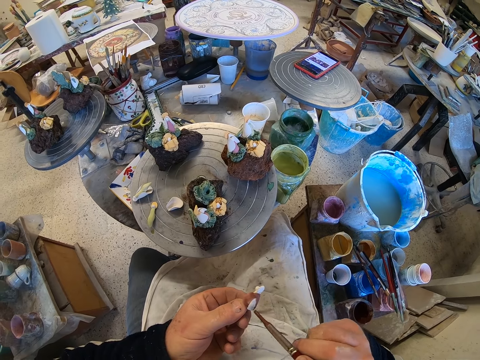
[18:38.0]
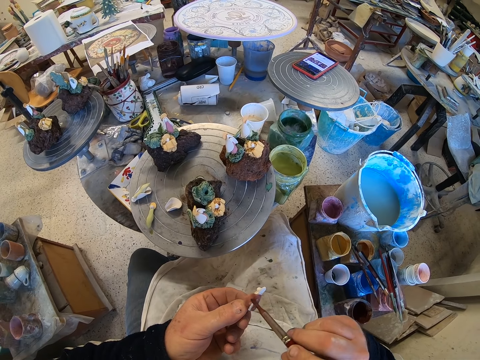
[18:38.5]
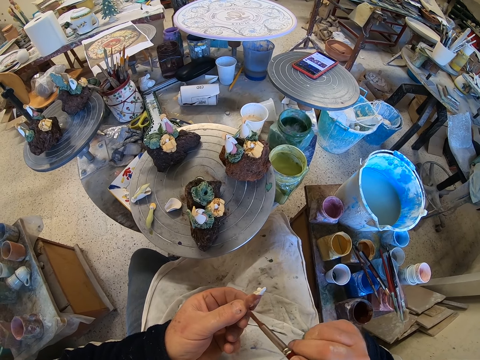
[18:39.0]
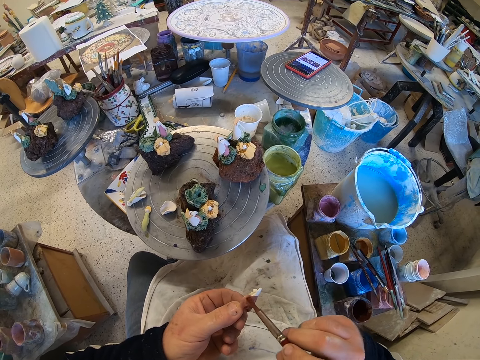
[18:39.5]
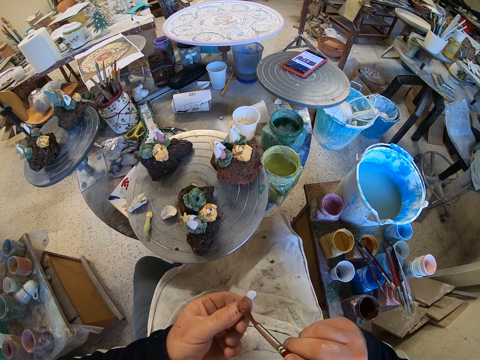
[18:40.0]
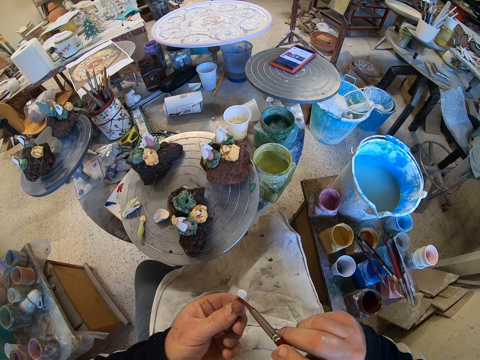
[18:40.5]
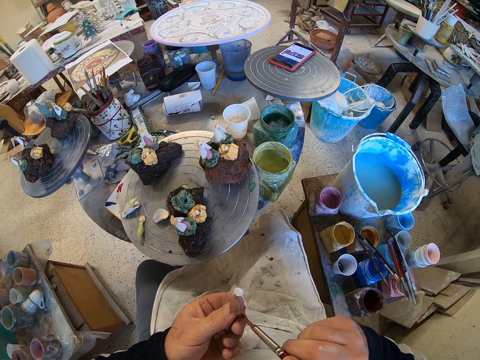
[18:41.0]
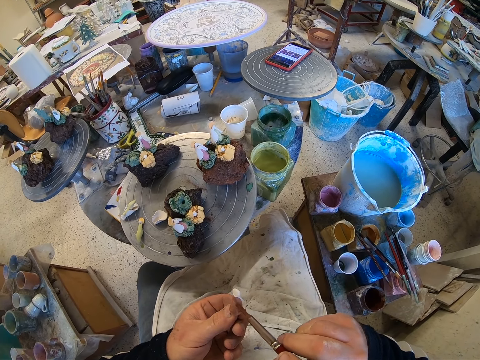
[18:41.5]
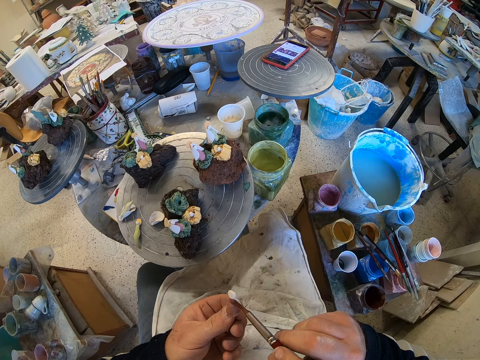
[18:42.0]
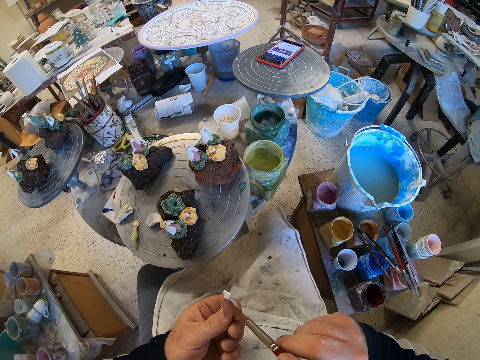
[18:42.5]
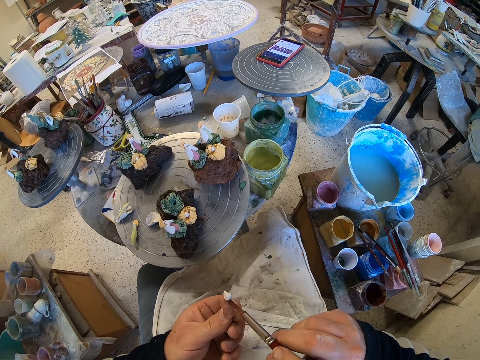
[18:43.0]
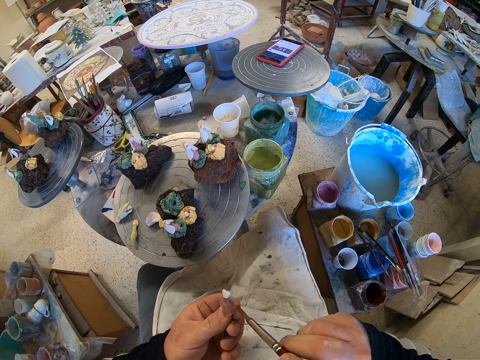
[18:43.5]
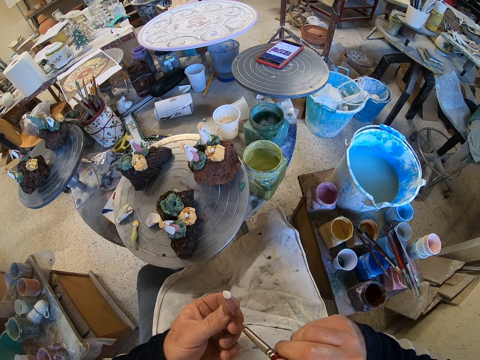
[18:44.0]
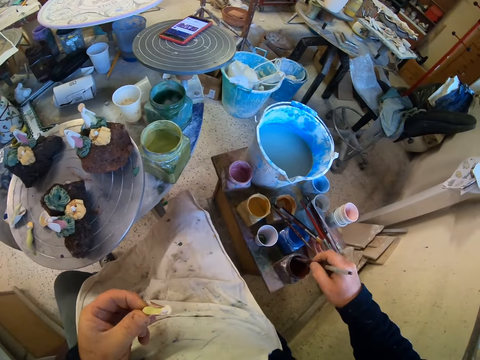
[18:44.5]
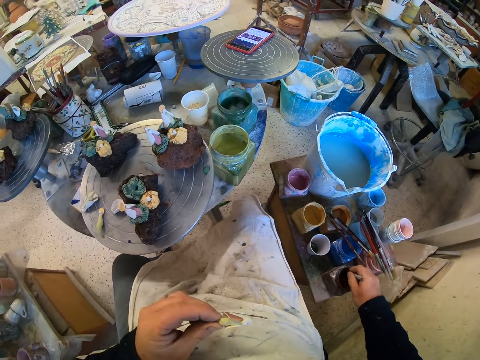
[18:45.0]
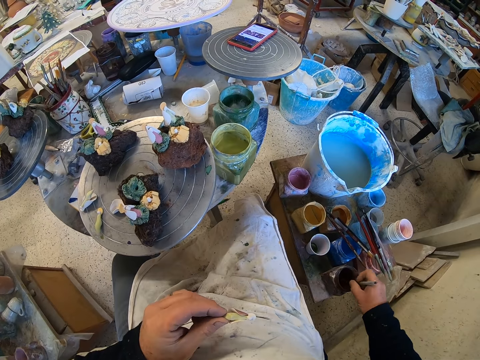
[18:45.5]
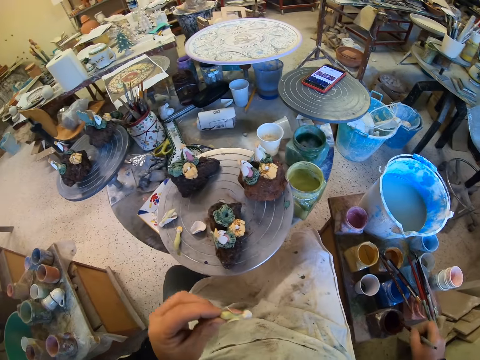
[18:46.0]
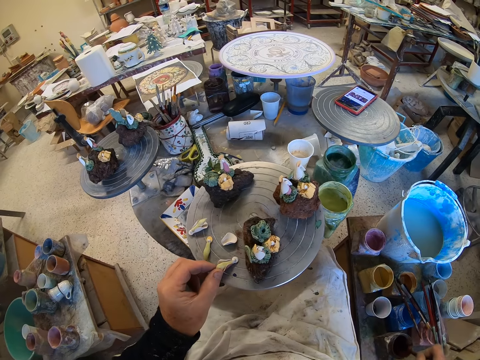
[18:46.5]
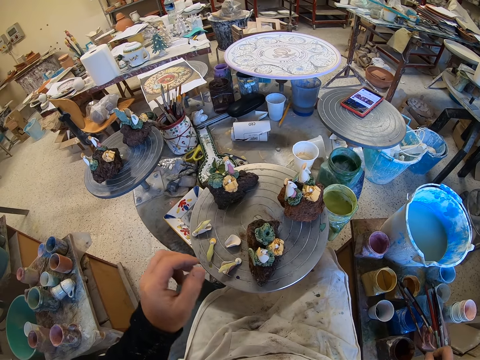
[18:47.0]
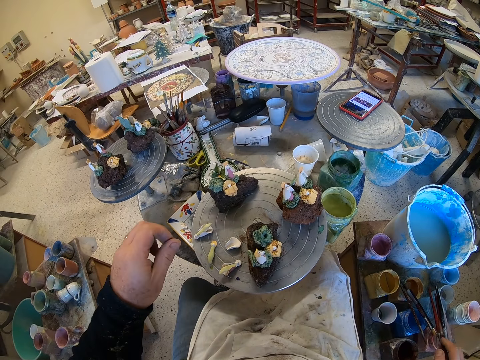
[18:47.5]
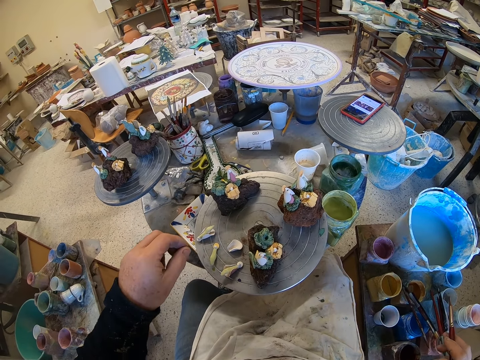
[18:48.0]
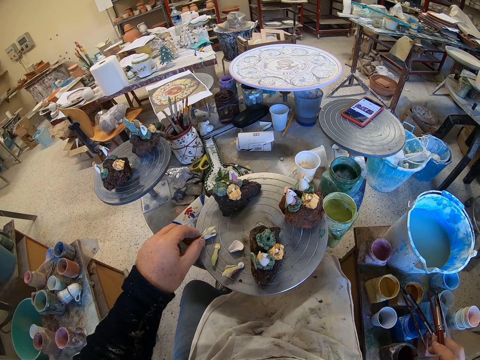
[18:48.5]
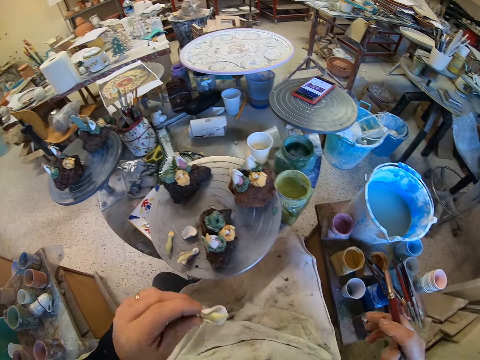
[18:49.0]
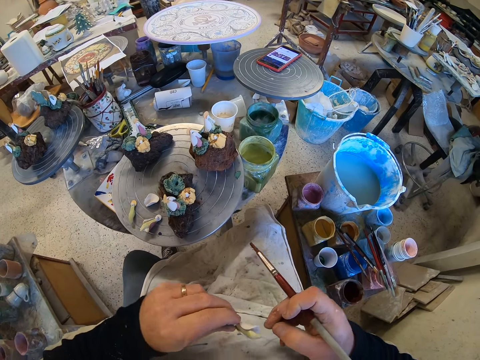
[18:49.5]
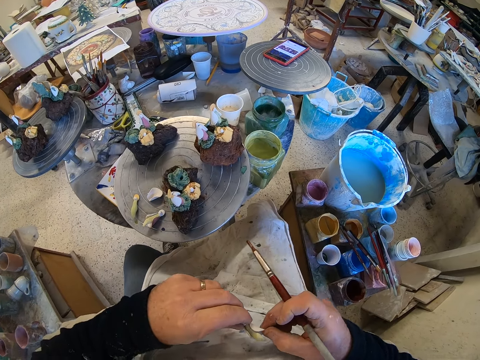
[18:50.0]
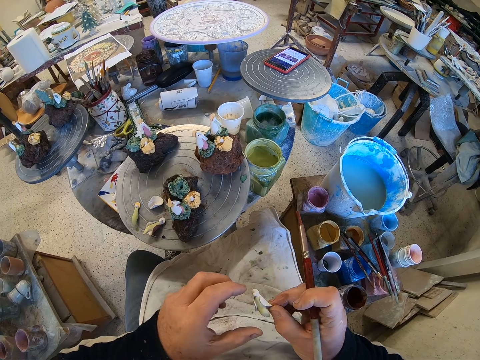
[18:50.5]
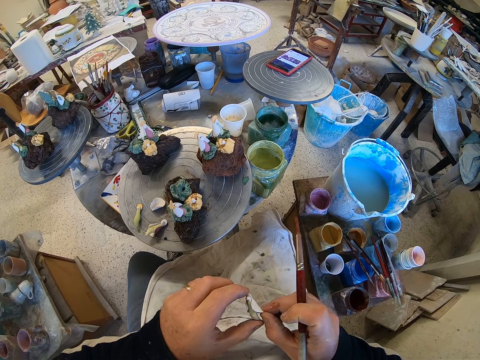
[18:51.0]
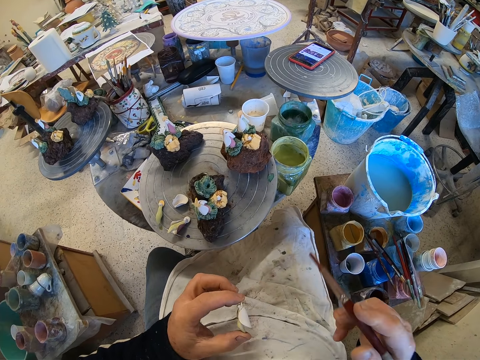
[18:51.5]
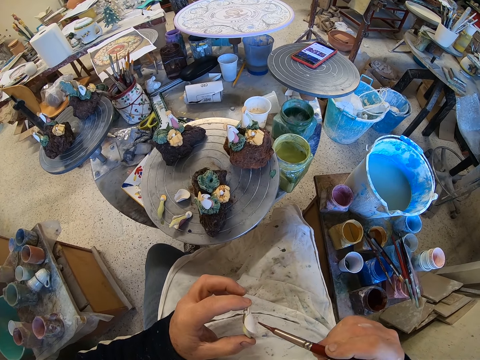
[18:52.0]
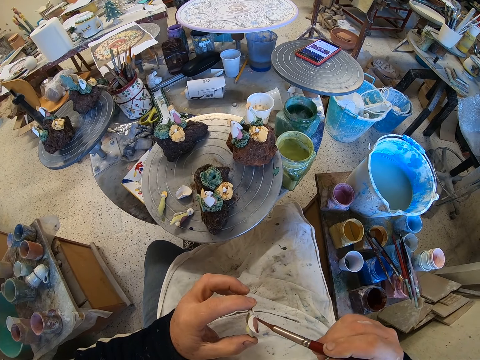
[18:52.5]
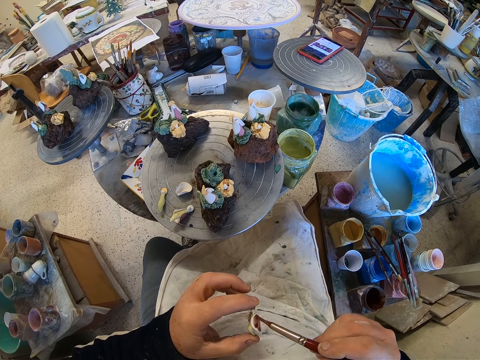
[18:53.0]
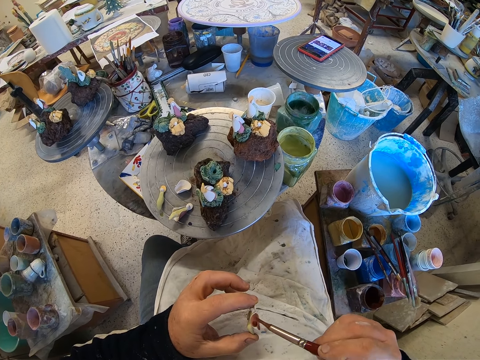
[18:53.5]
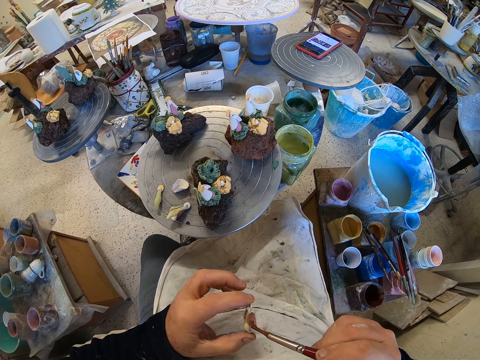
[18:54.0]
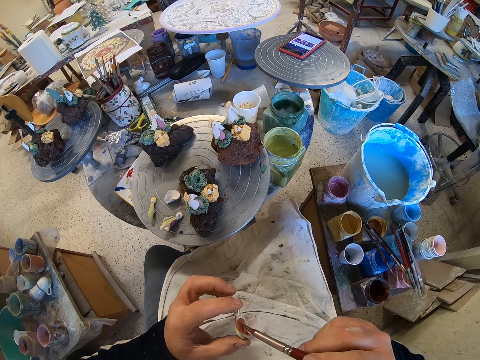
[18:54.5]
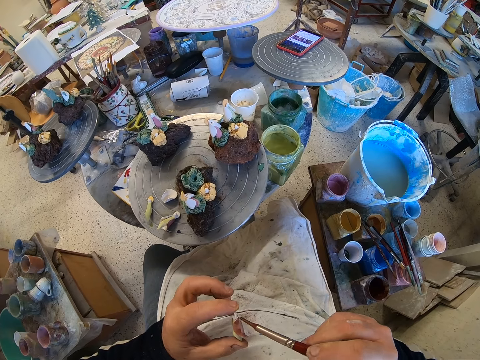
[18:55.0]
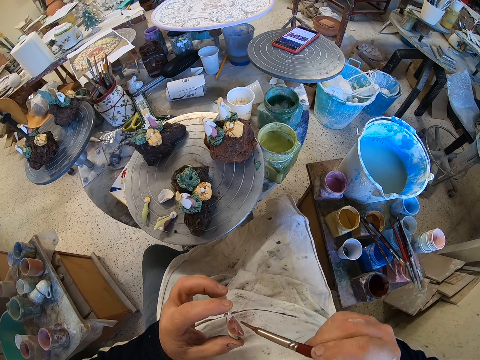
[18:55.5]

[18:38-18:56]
The camera wearer paints. He scoops paint from a paint can. He puts down a craft model on a stool. He looks around a garage. He picks up the craft model from the stool. He adjusts the craft model on his hands. He paints the craft model with a paint brush.

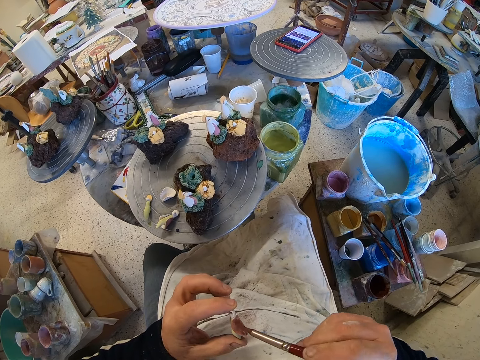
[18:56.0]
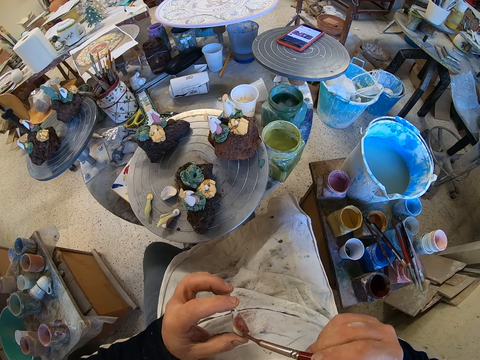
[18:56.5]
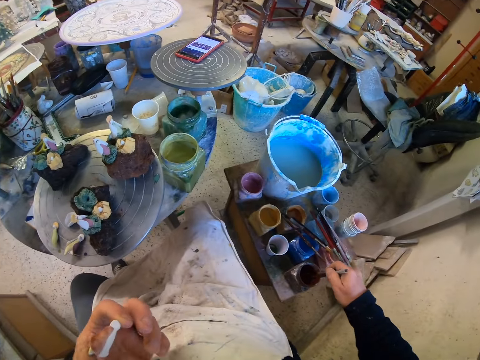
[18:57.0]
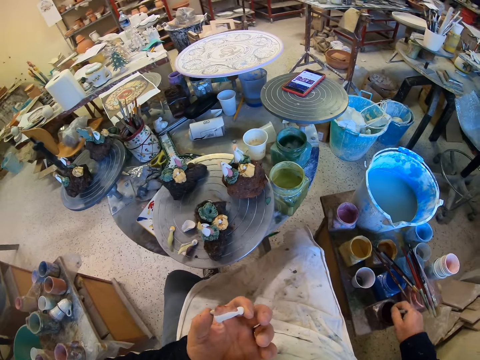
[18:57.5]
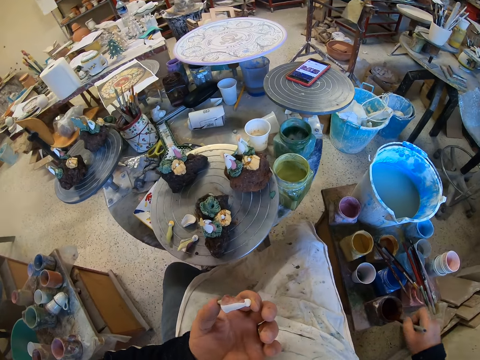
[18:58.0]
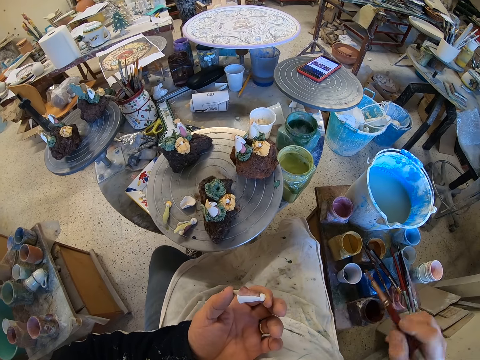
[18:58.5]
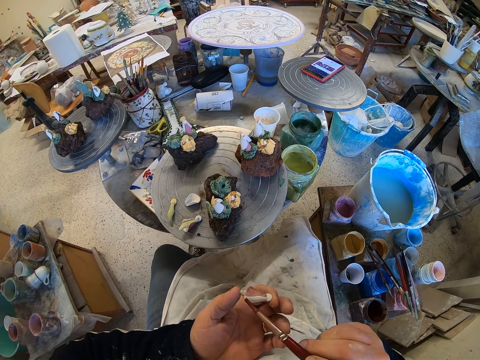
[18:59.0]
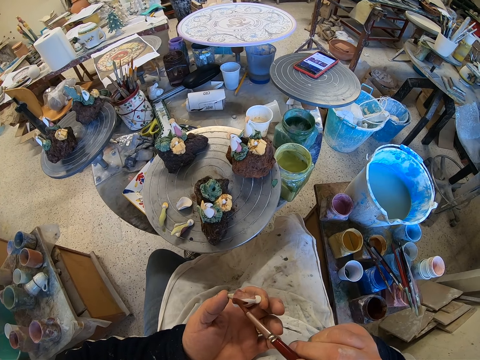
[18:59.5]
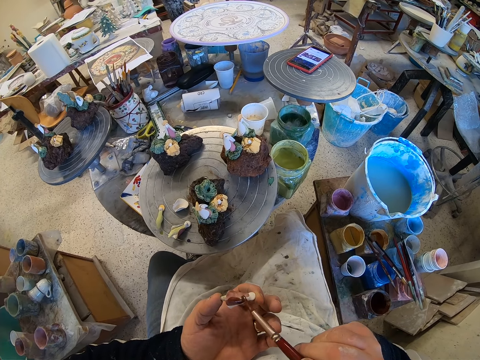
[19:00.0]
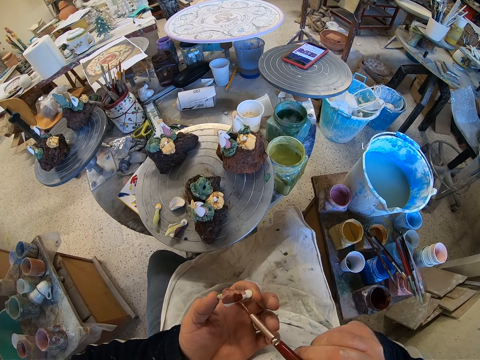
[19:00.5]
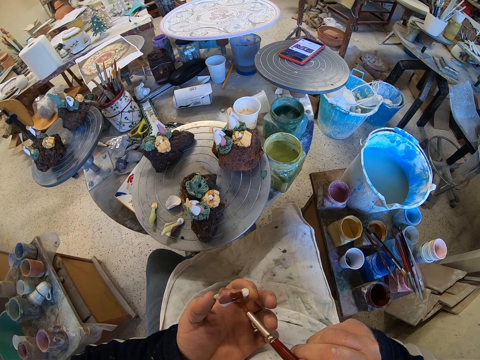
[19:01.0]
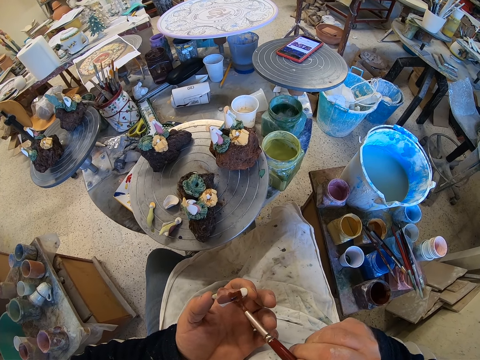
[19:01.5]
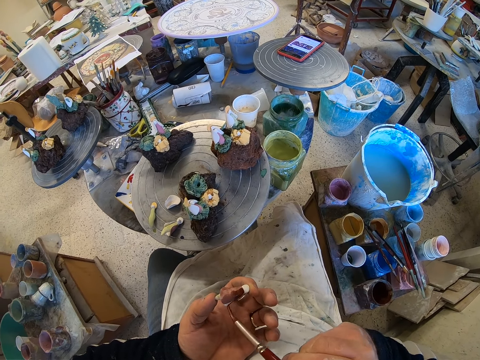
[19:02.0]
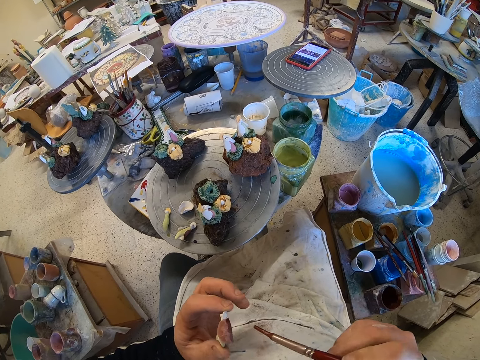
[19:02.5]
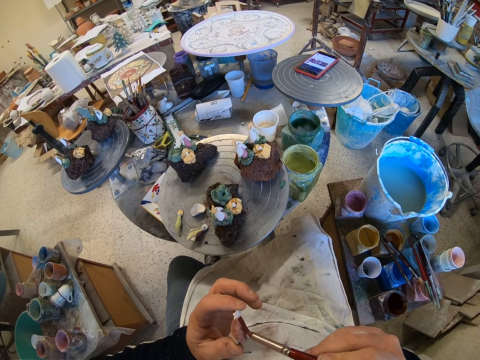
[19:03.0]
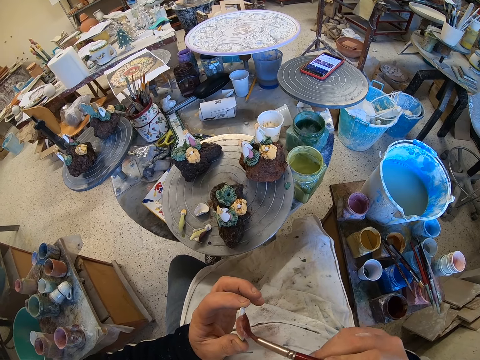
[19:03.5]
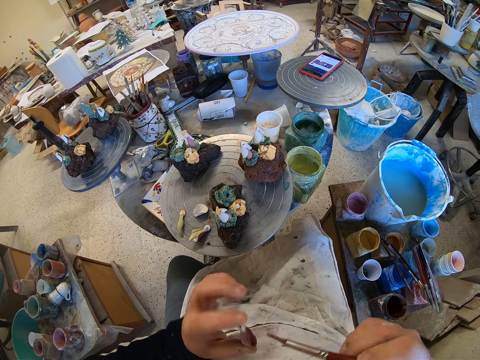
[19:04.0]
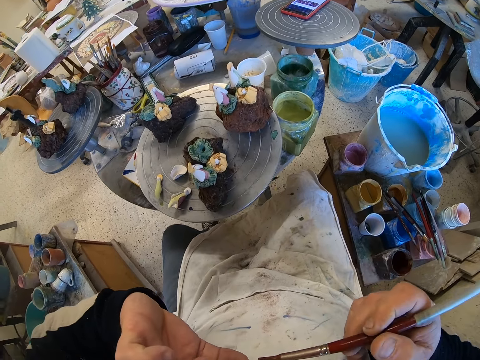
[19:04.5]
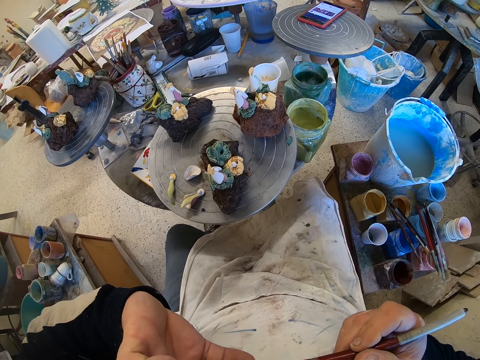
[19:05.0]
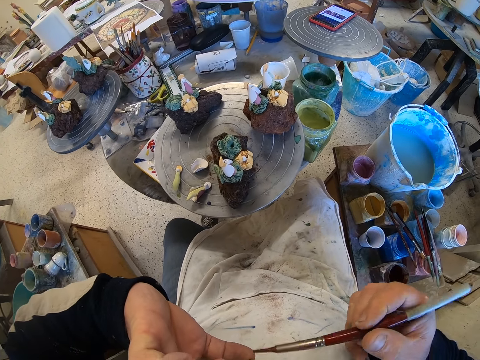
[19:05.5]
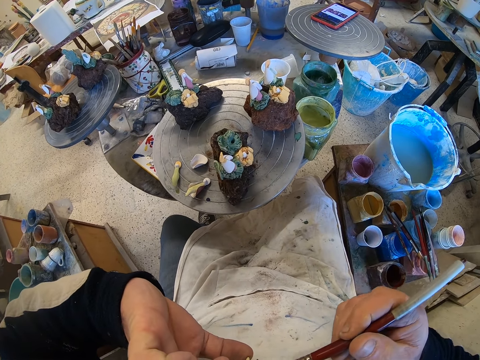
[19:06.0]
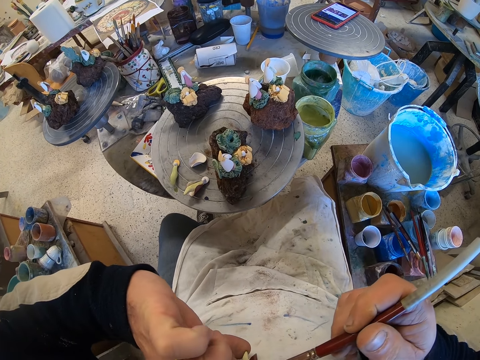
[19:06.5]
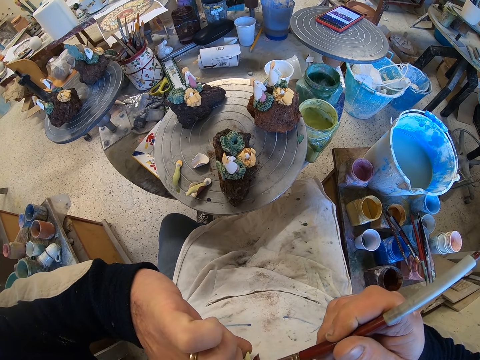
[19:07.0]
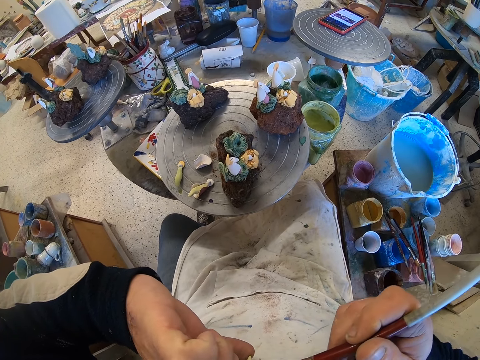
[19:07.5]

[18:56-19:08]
The camera wearer scoops paint from a paint can. He paints a craft model with a paint brush. He adjusts the craft model on his hands. He paints the craft model with the paint brush.
